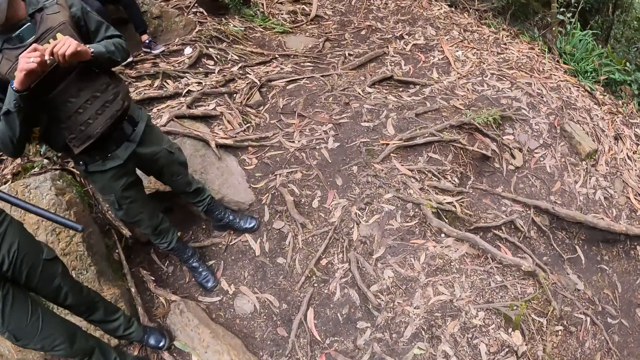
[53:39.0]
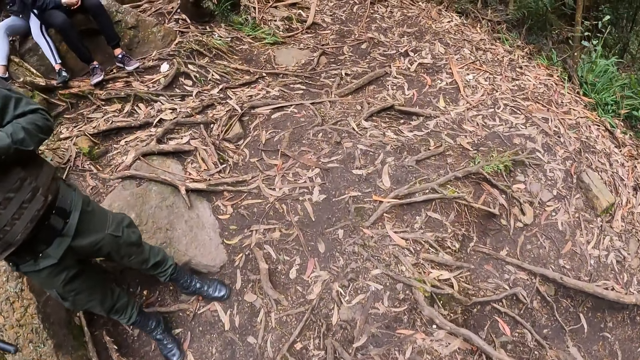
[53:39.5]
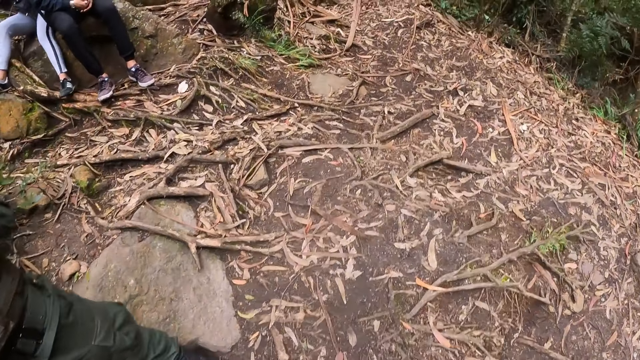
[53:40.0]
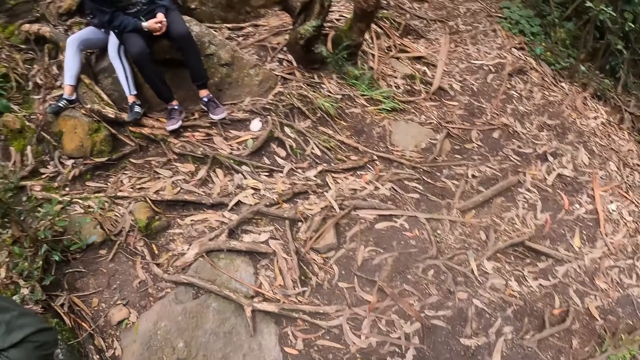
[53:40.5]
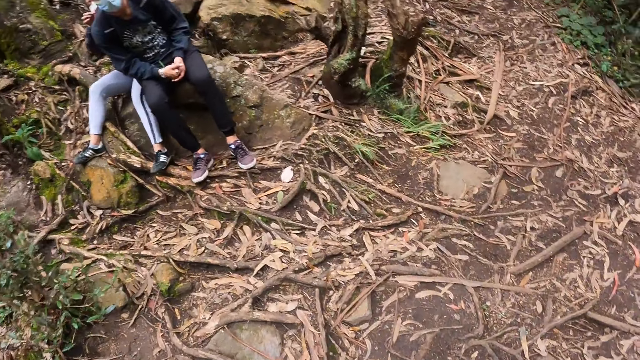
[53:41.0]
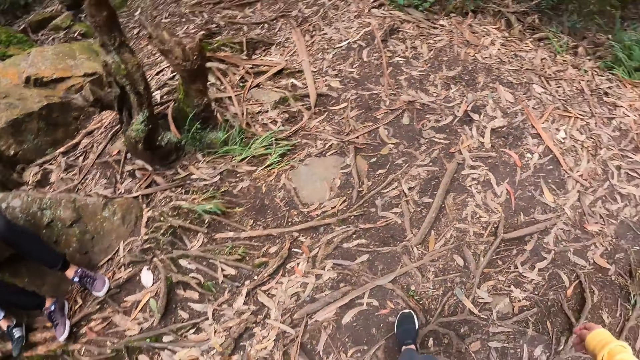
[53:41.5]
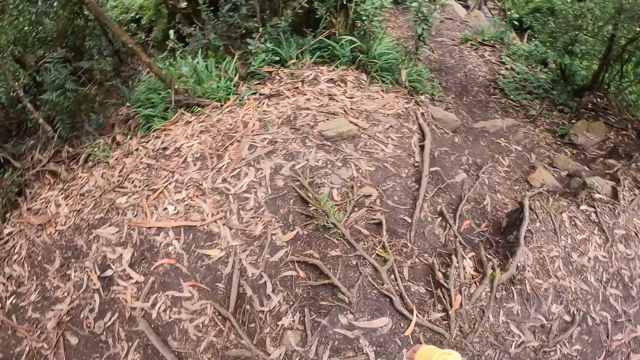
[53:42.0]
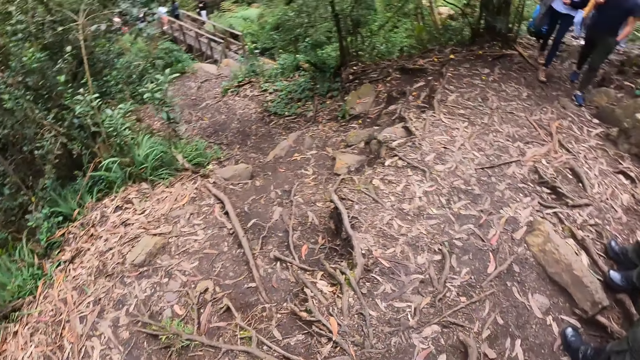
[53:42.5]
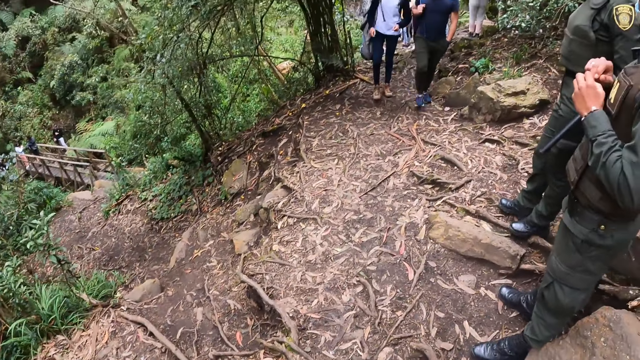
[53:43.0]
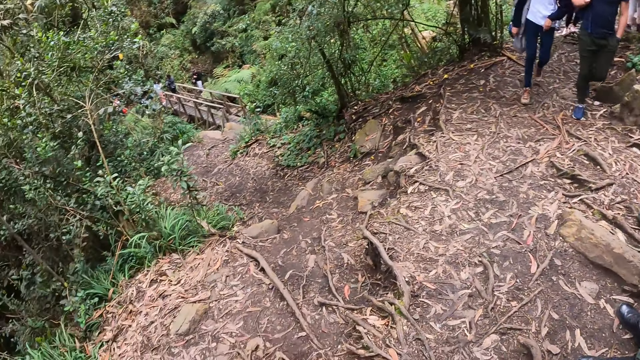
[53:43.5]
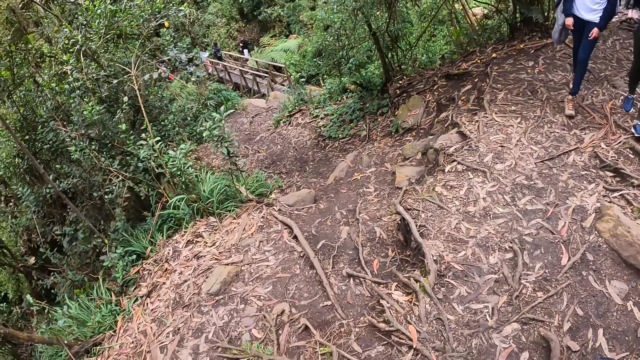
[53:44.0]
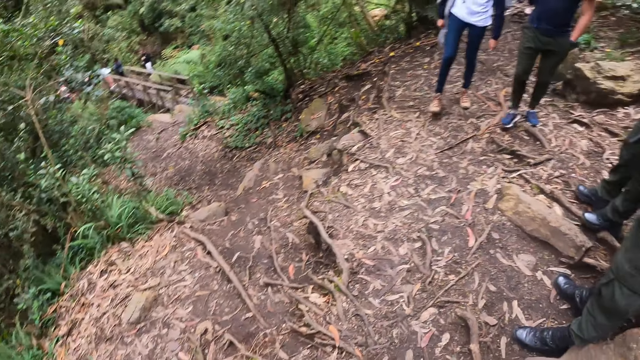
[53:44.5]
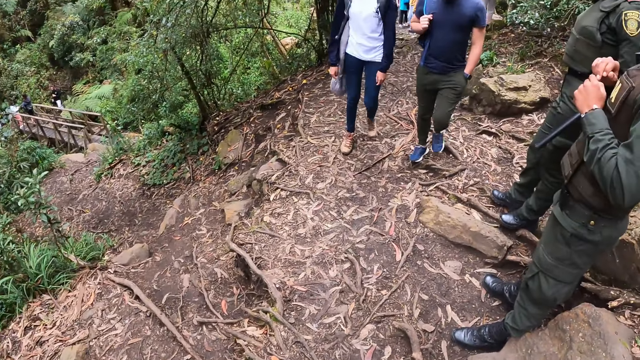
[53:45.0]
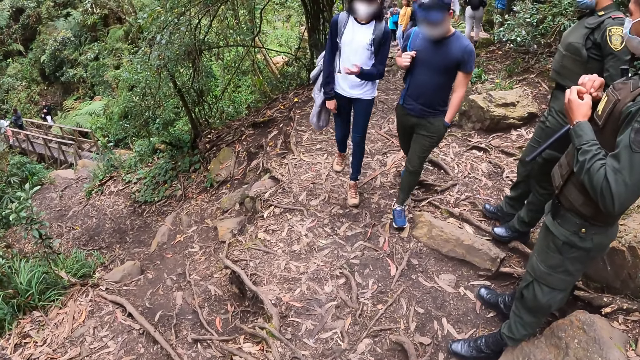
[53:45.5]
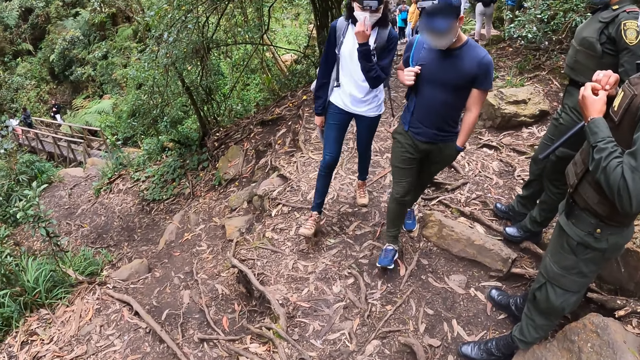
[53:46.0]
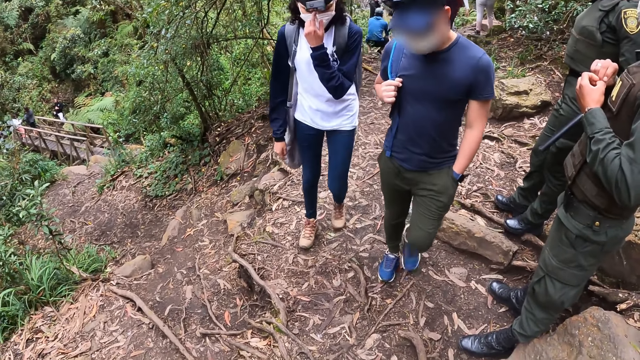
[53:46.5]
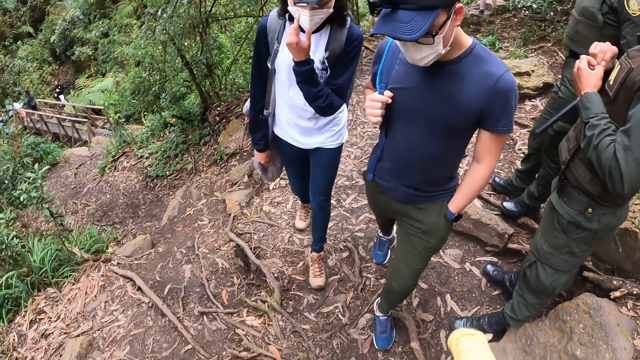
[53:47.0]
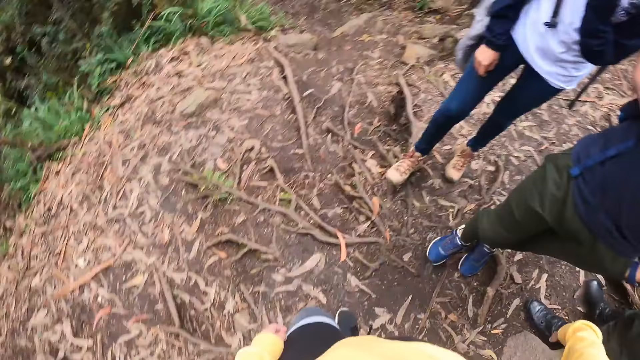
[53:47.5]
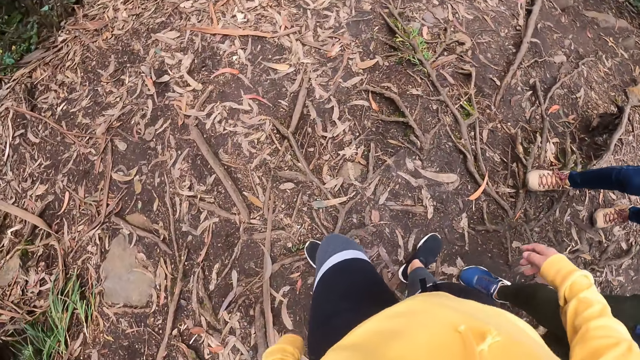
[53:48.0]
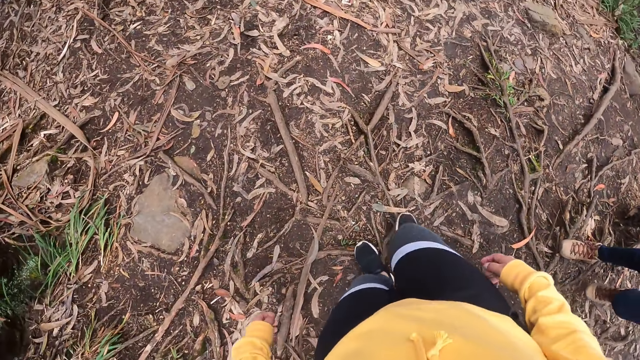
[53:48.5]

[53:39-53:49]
The camera wearer stares around the forest. A woman and a man walk on the path.

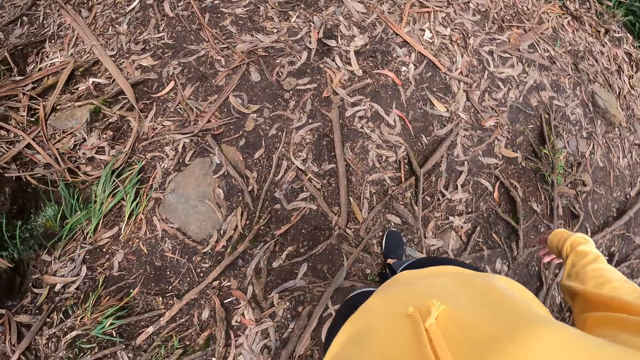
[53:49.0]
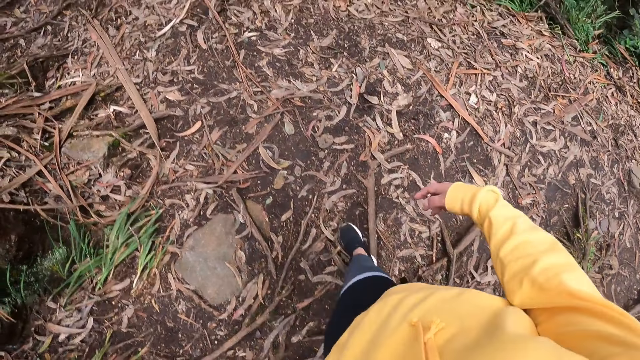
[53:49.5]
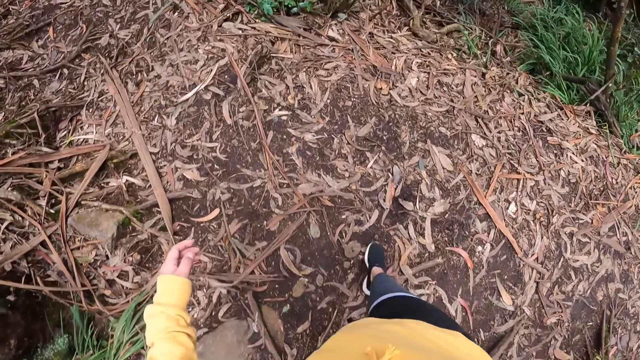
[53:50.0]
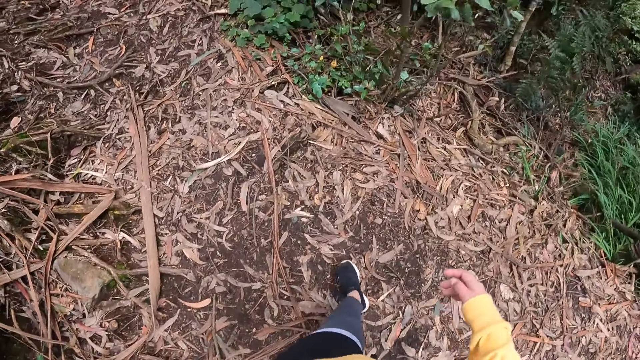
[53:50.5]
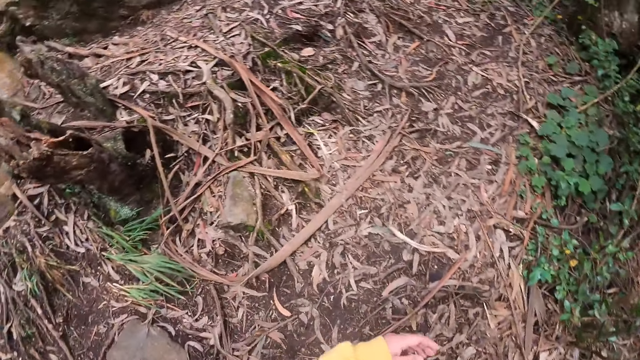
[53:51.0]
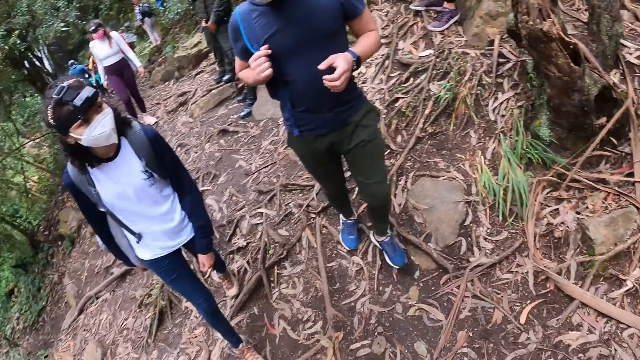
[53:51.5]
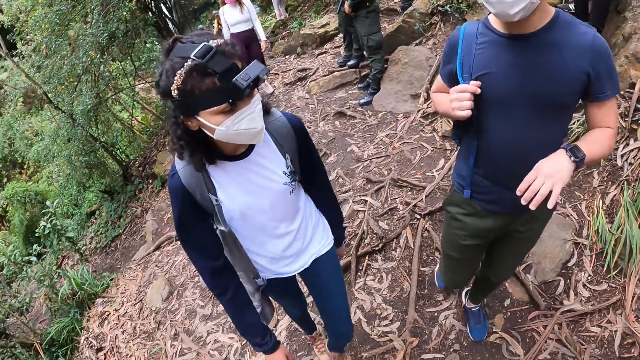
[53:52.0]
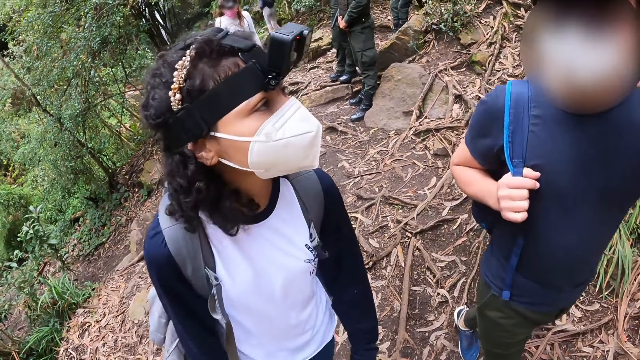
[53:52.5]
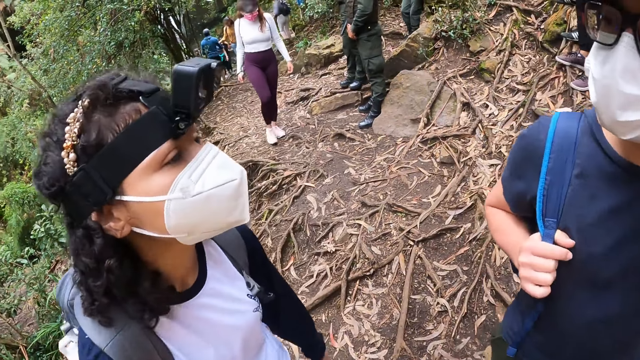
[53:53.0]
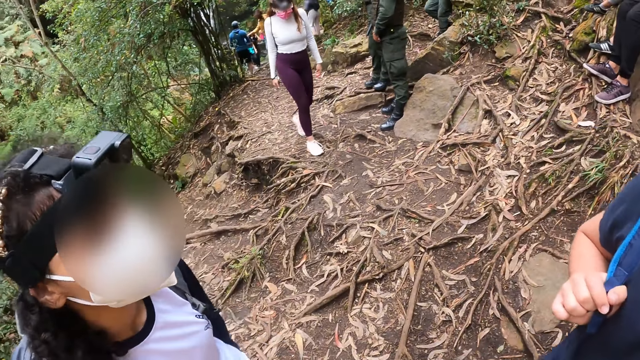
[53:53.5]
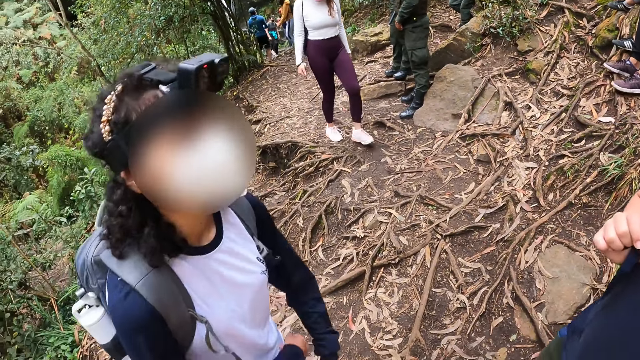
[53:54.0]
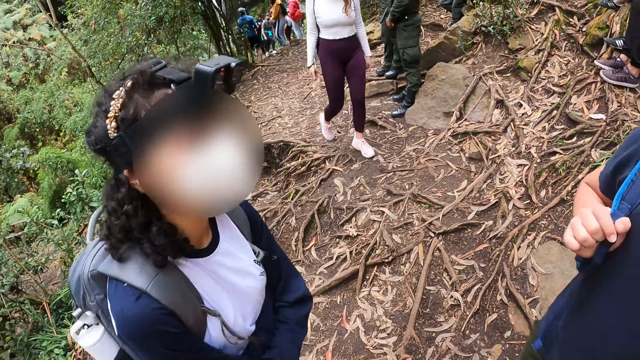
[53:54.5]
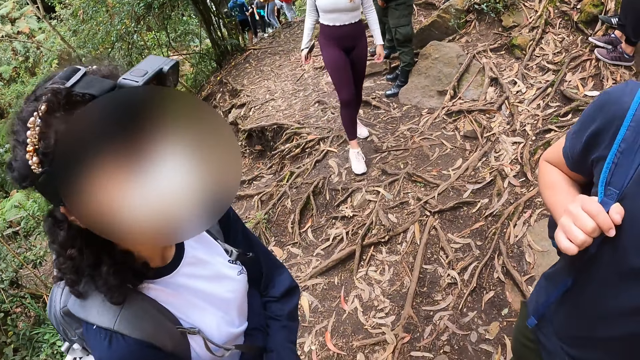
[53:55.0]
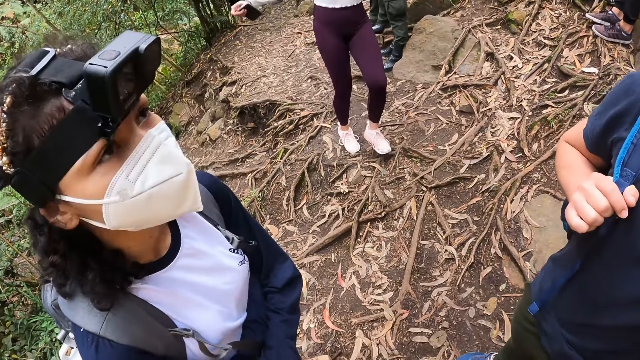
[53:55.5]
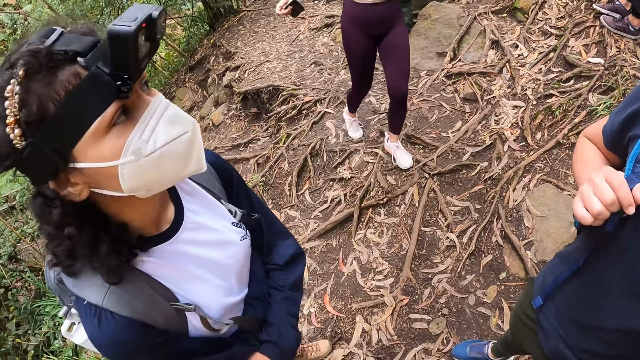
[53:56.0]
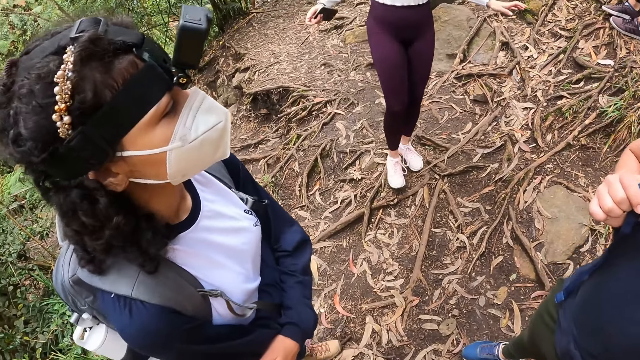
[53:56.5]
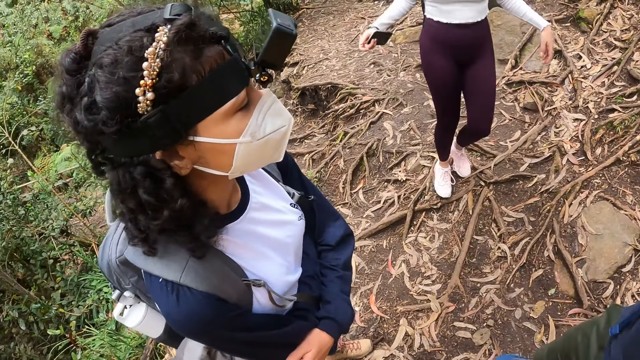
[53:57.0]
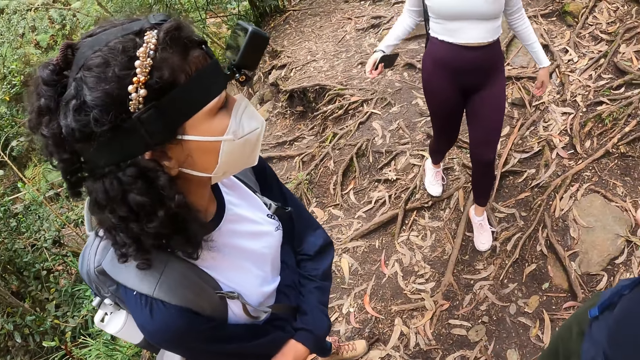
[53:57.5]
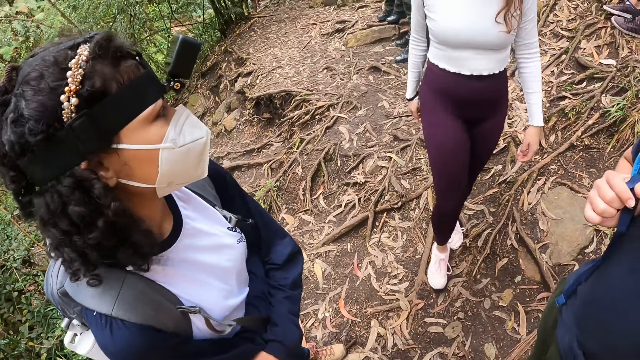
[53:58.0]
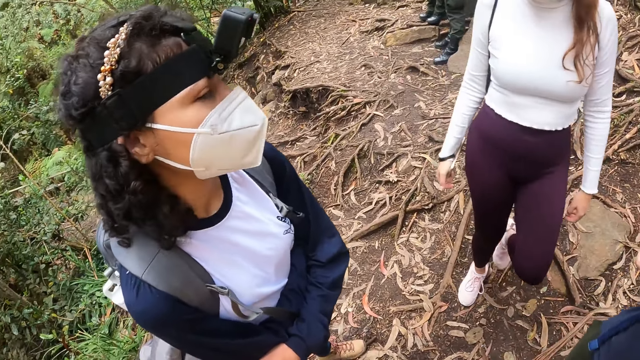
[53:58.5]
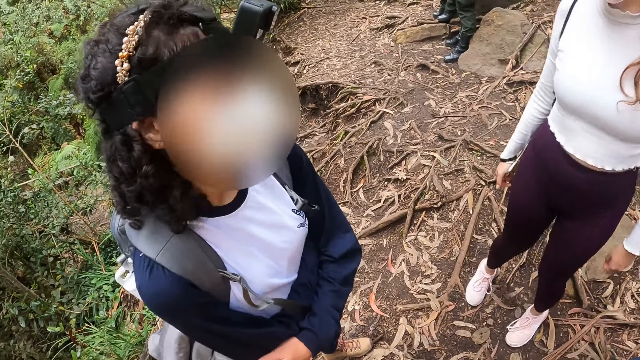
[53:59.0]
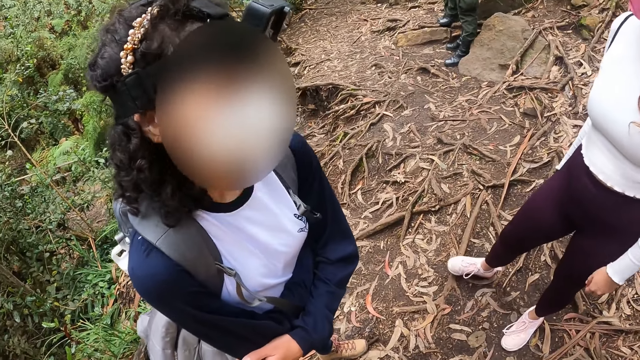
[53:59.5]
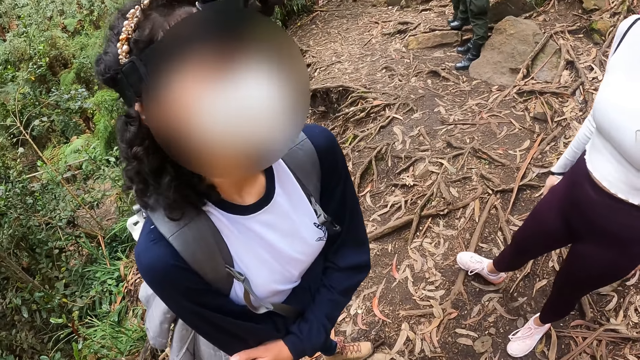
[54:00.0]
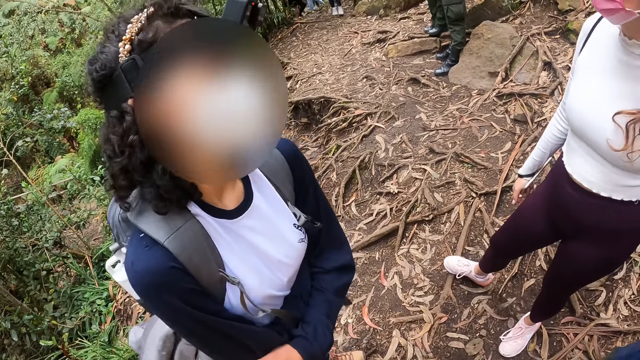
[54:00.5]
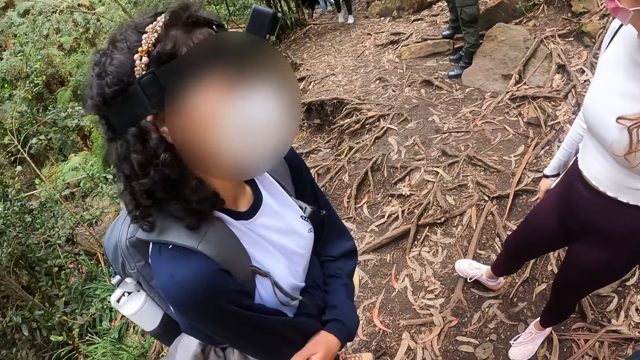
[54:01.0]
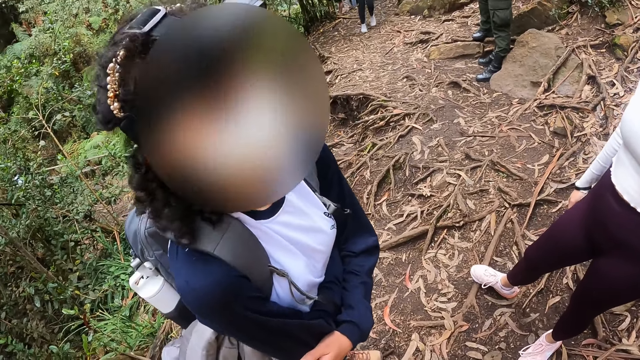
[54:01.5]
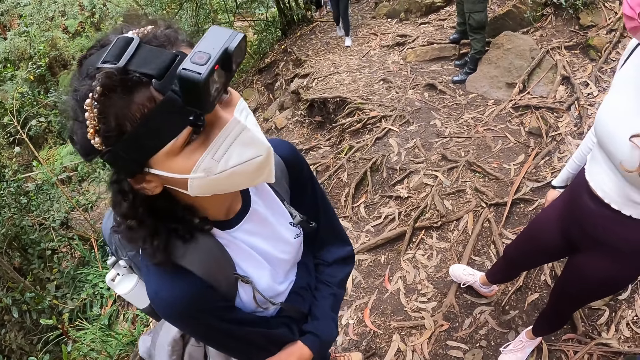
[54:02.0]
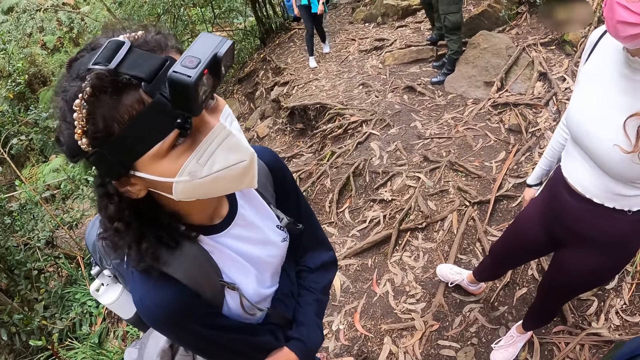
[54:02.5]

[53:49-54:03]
A man makes gestures to a woman. The man interacts with the woman and the camera wearer. The woman talks to another man.
